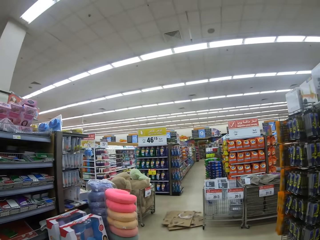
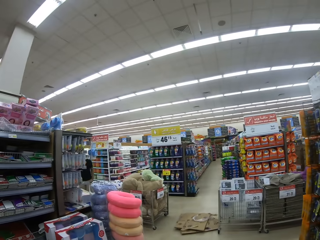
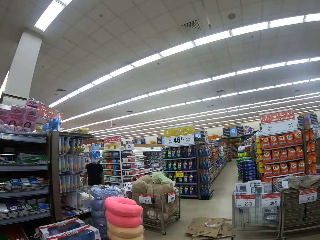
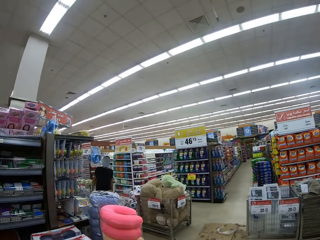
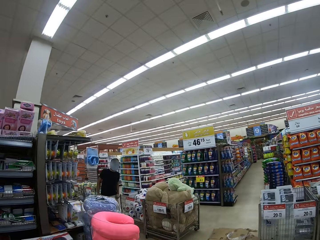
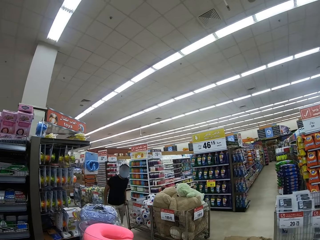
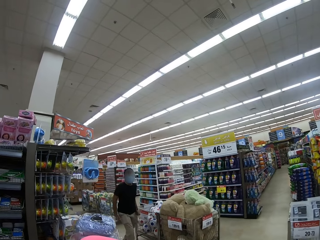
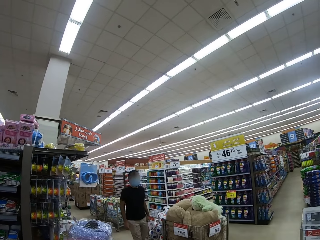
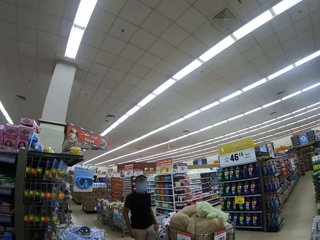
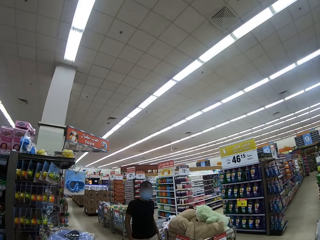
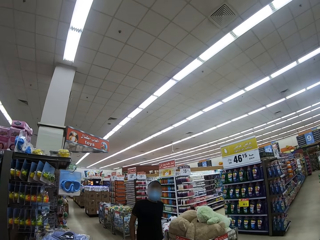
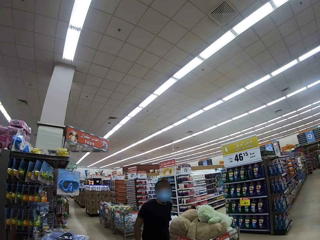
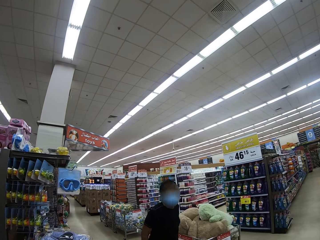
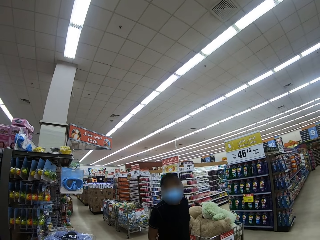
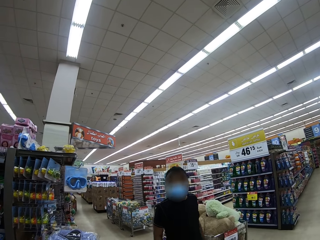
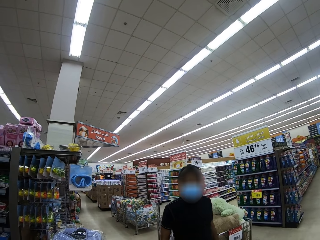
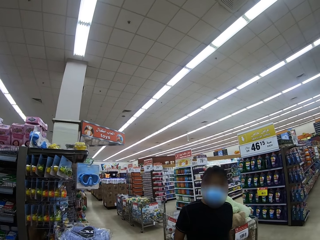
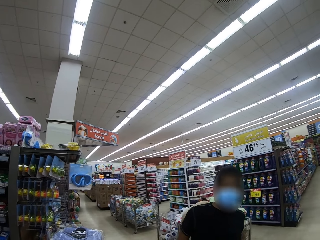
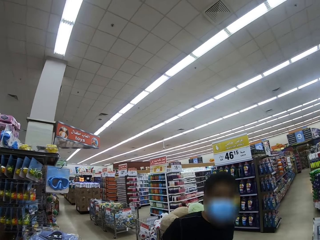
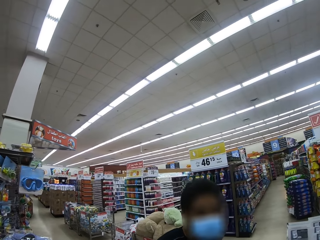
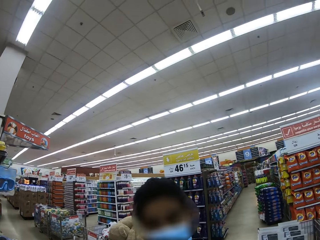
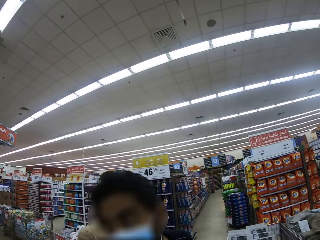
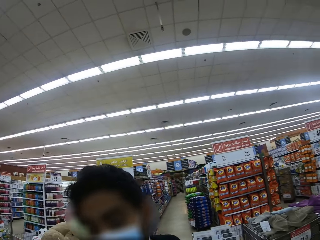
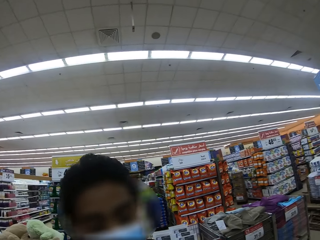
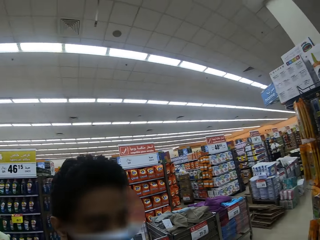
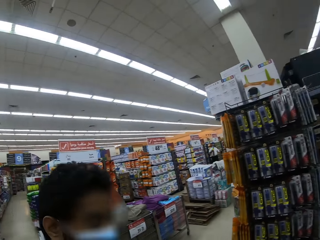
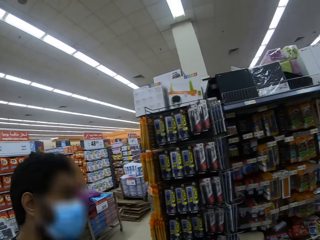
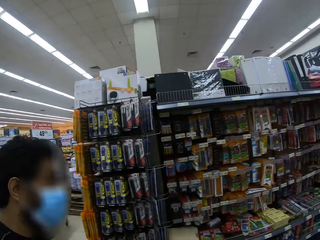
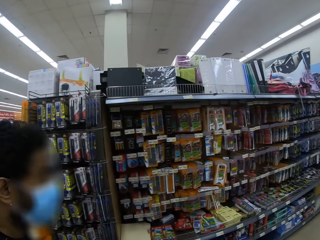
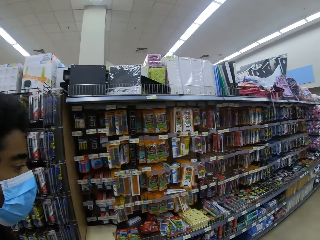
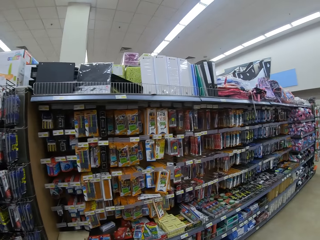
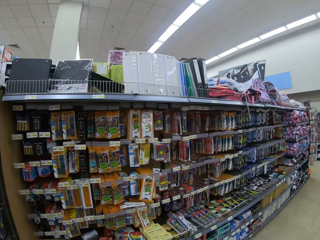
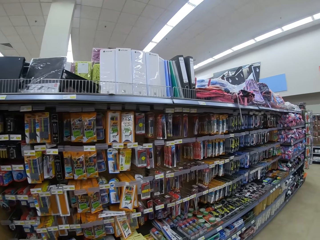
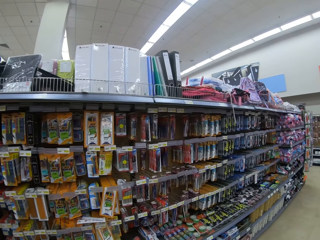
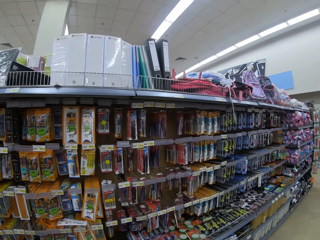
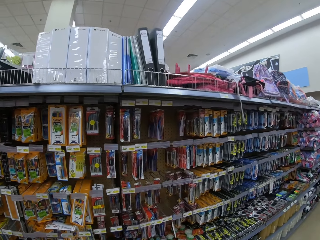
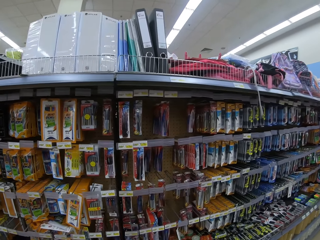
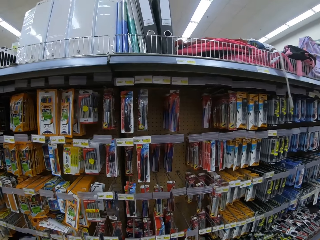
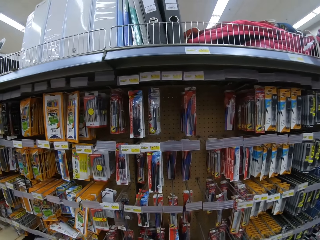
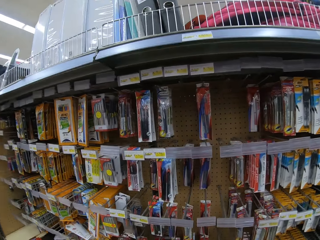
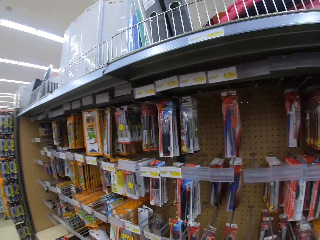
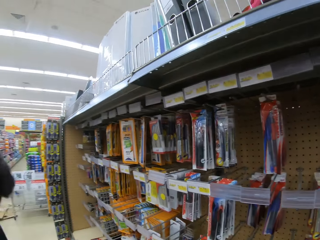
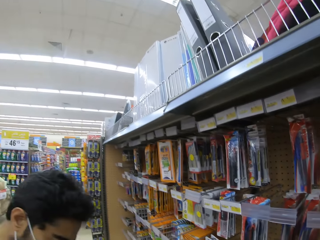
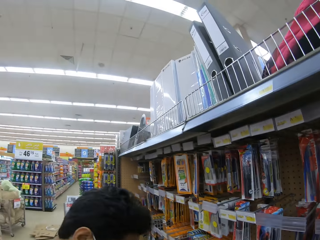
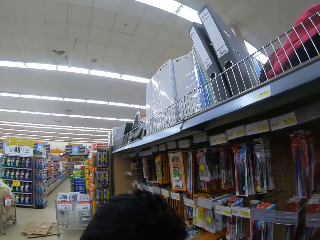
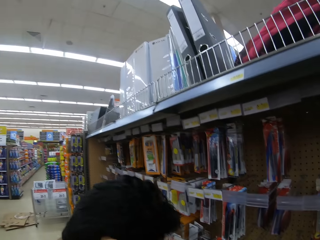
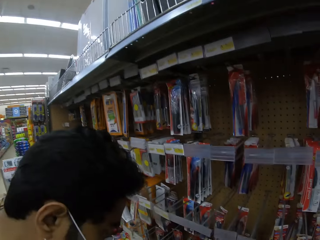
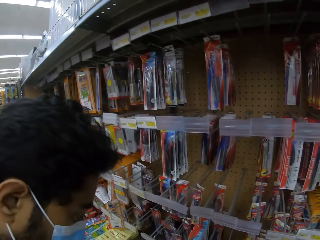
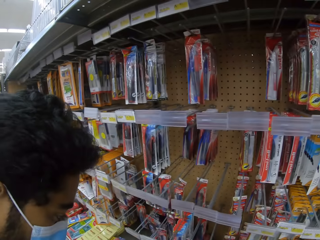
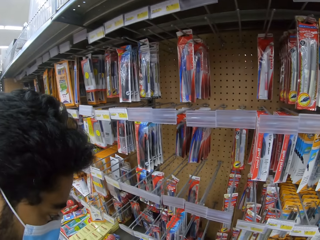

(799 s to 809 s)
A man walks towards the camera wearer.

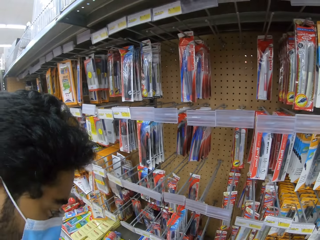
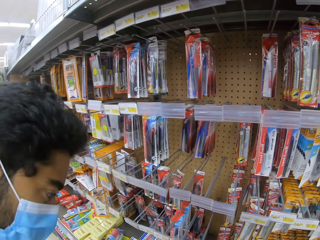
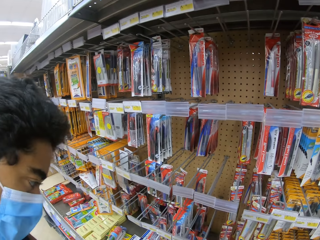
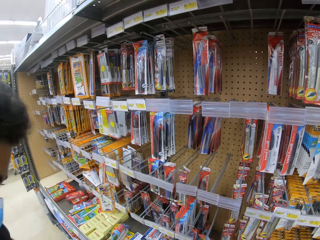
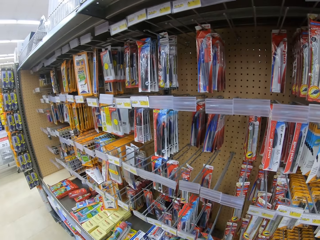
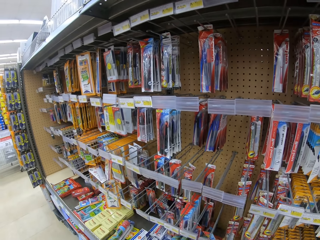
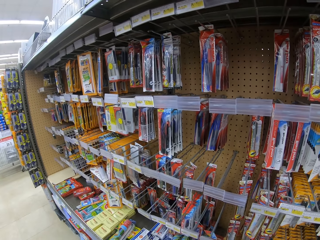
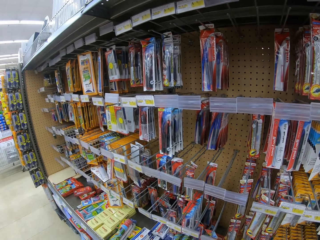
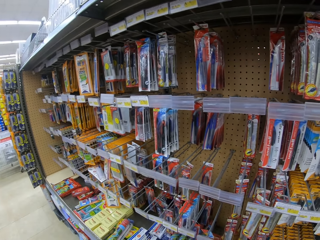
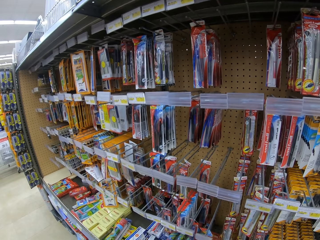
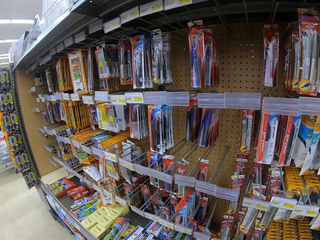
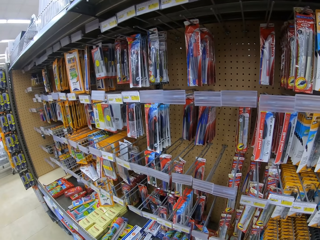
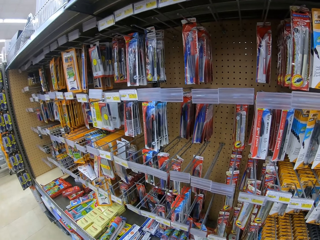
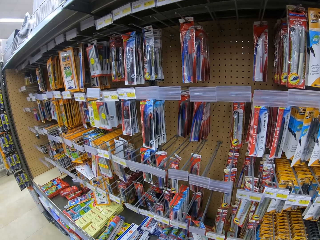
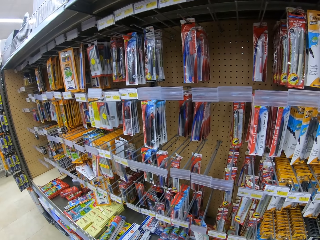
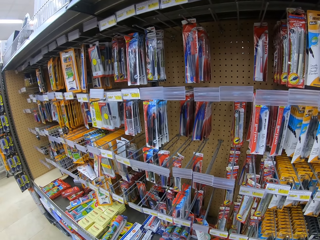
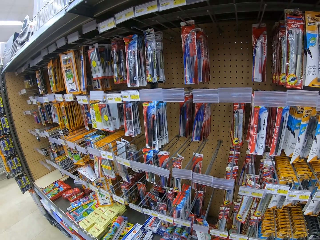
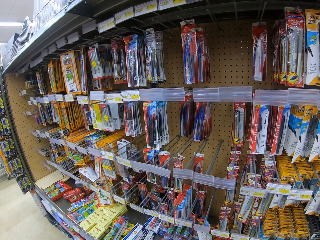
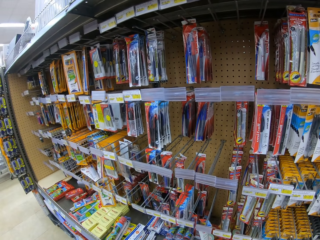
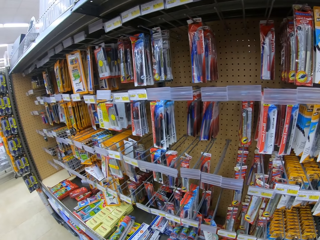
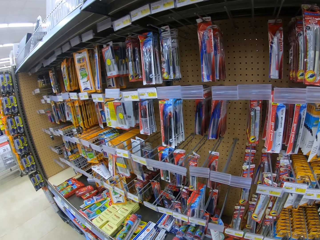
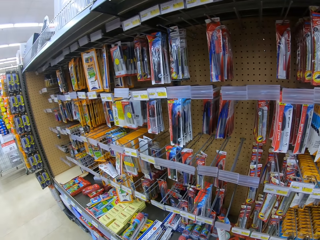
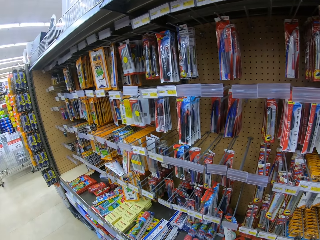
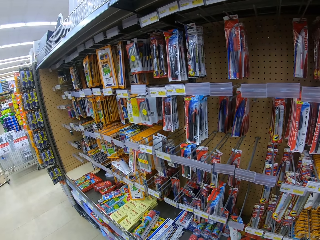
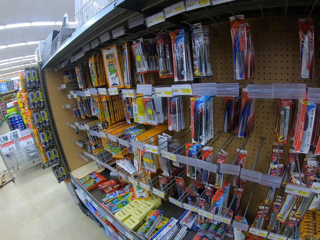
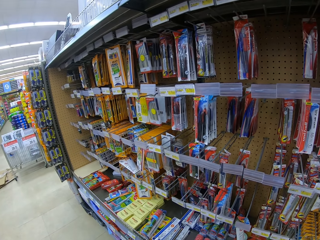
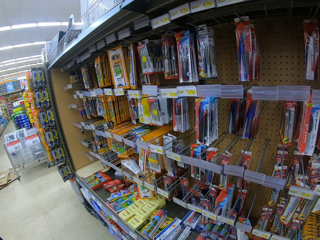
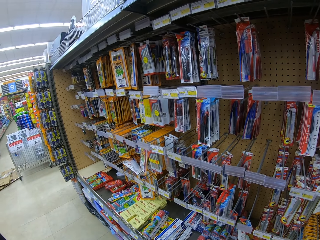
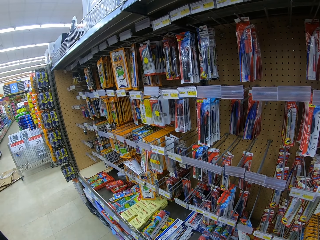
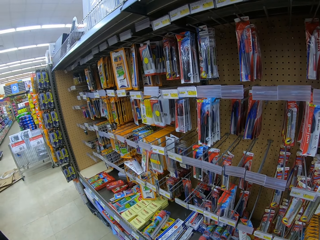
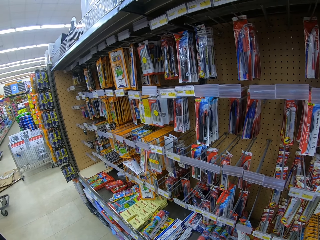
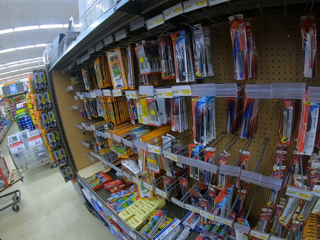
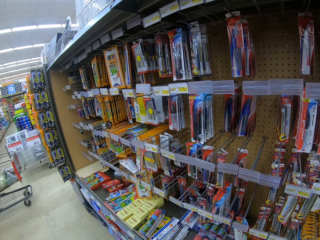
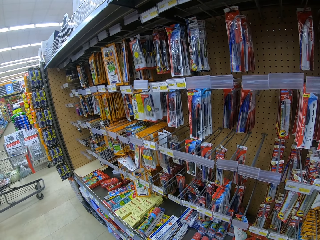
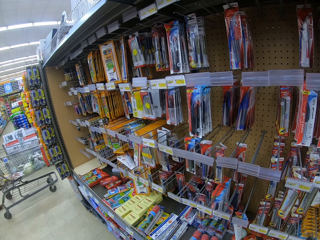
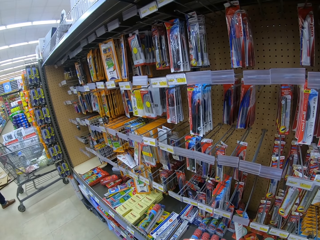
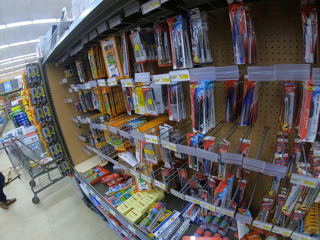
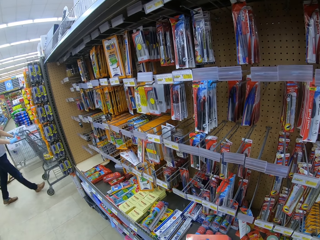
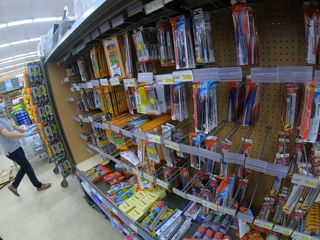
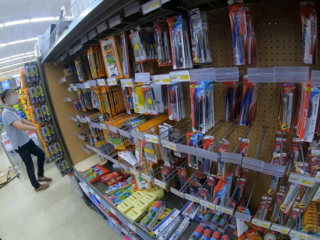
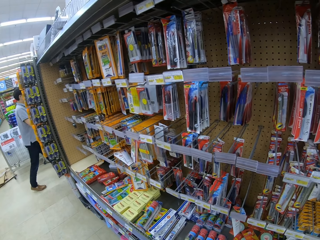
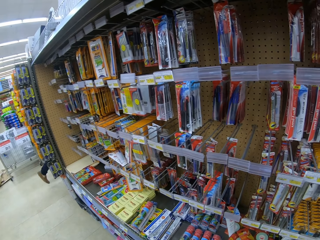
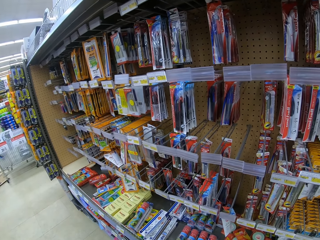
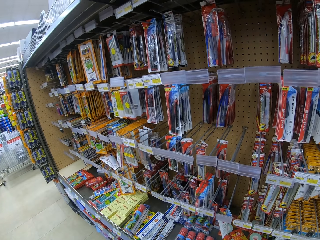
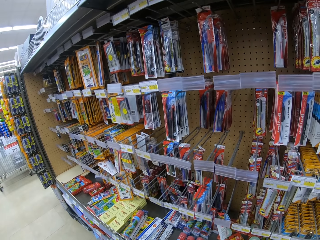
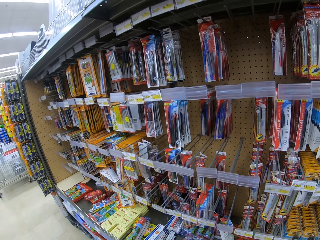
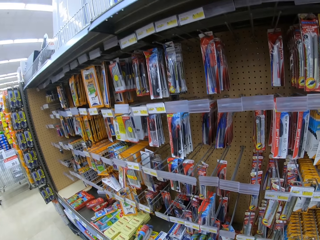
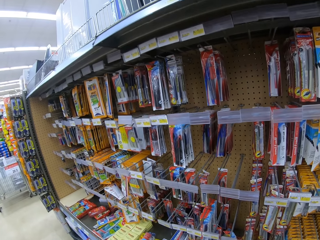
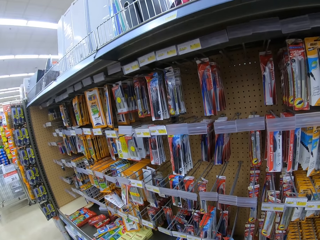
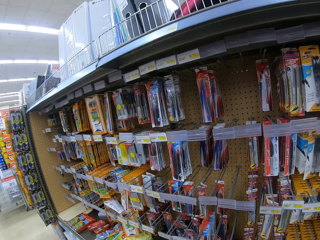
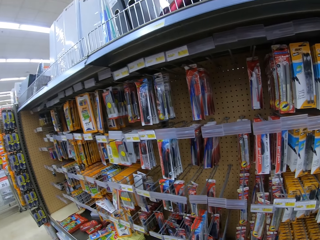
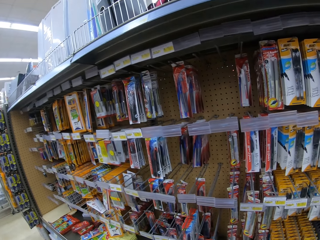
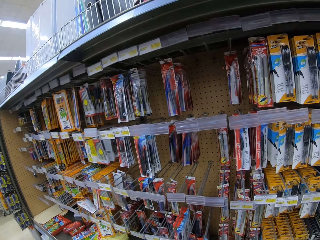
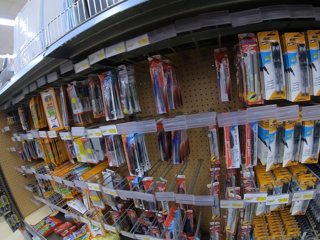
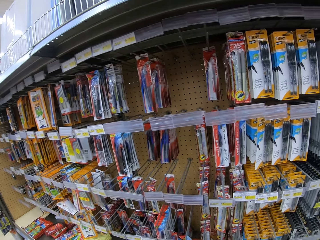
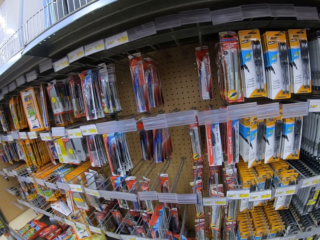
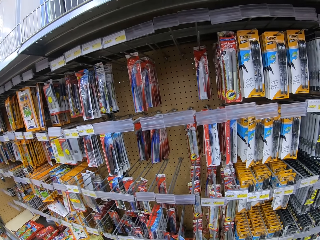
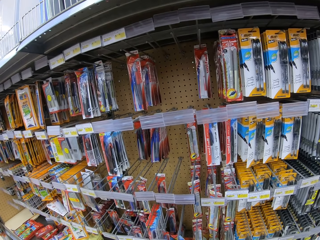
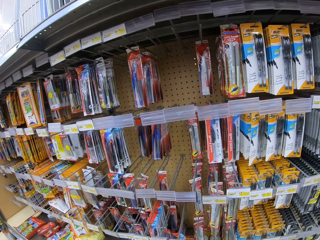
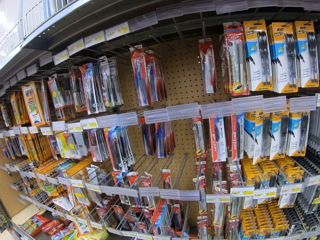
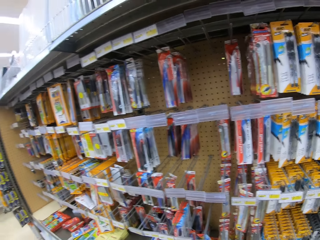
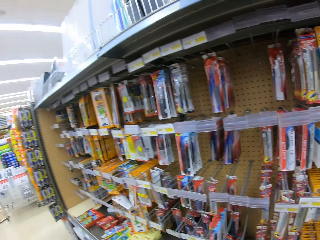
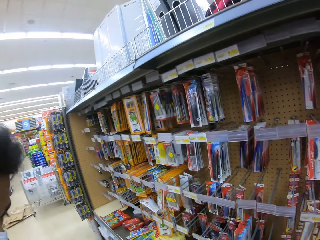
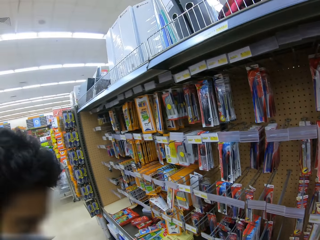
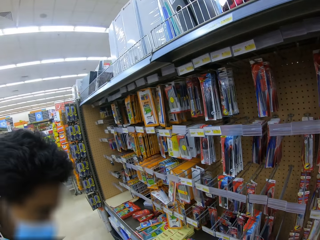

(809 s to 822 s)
The camera wearer stares at the products on a shelf. A man pushes a trolley.
